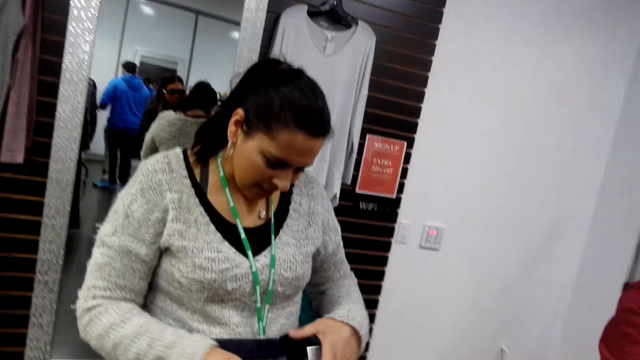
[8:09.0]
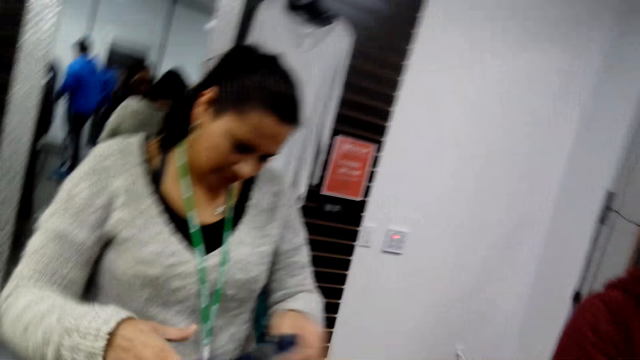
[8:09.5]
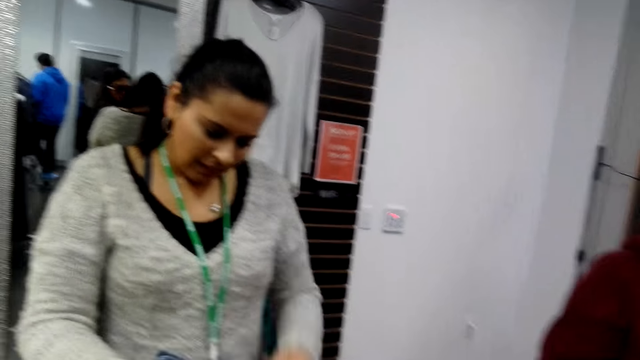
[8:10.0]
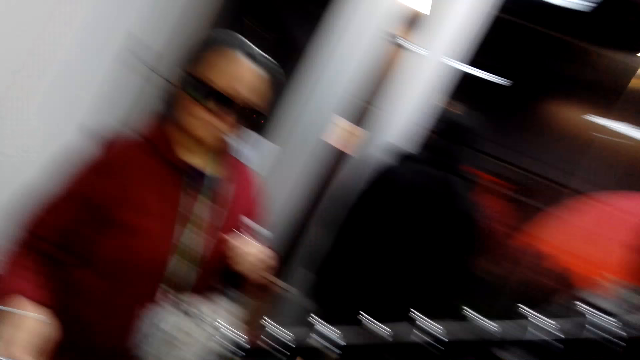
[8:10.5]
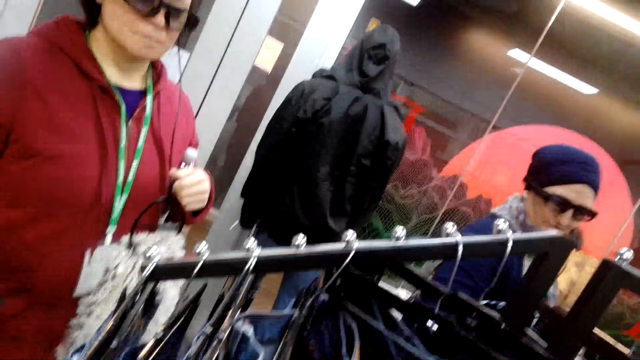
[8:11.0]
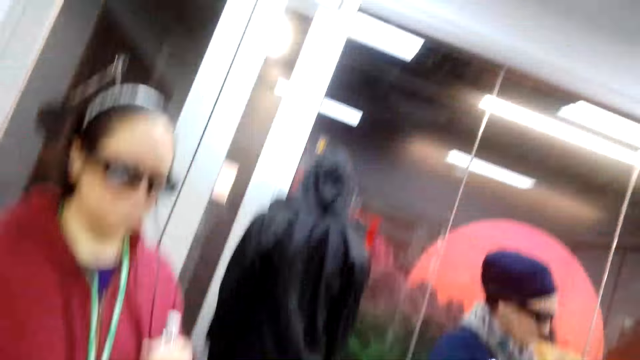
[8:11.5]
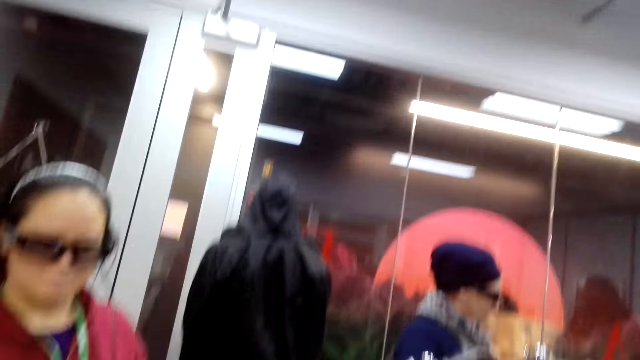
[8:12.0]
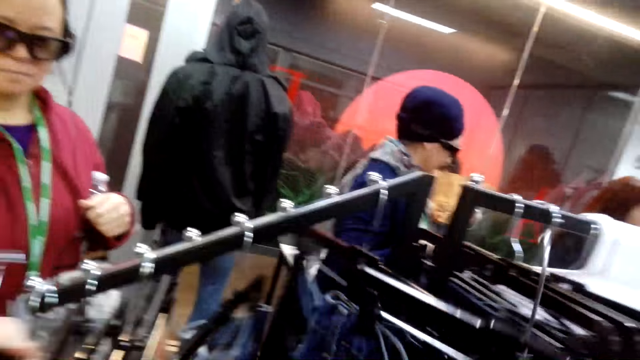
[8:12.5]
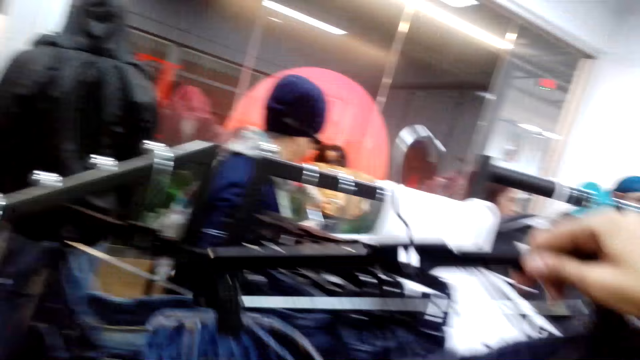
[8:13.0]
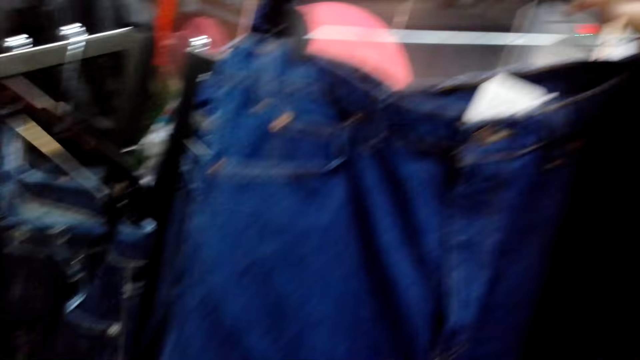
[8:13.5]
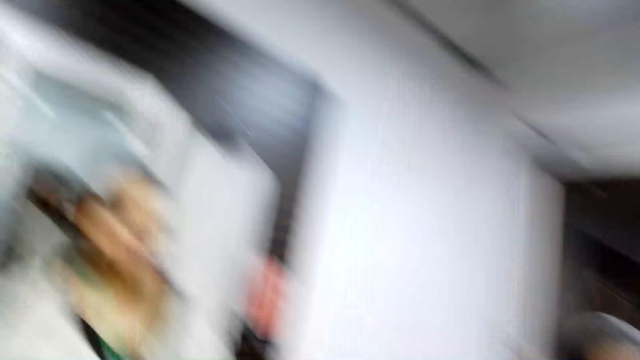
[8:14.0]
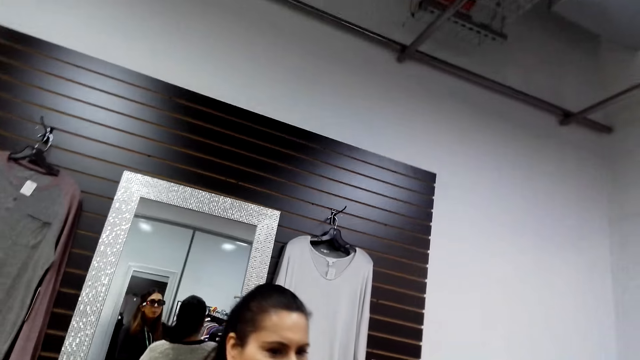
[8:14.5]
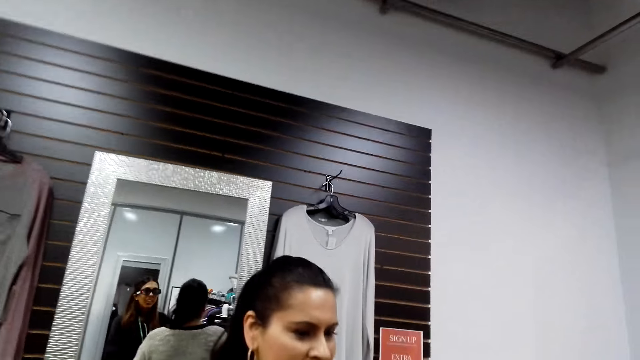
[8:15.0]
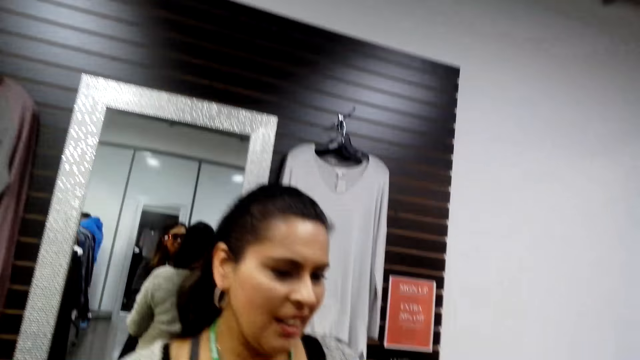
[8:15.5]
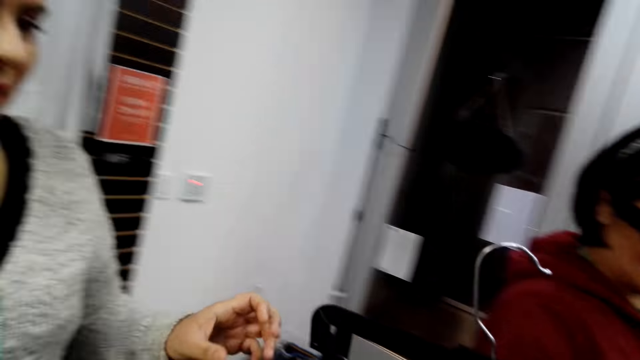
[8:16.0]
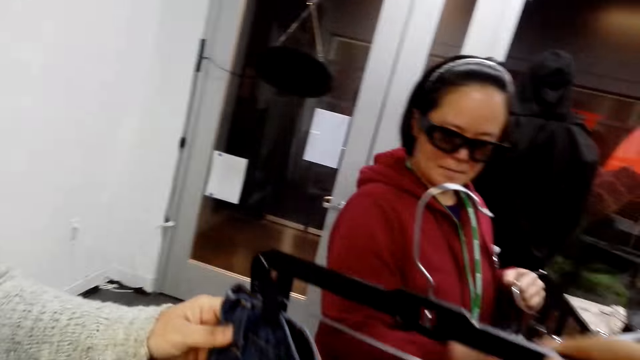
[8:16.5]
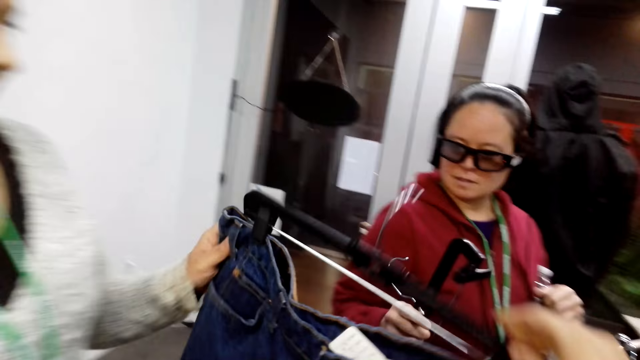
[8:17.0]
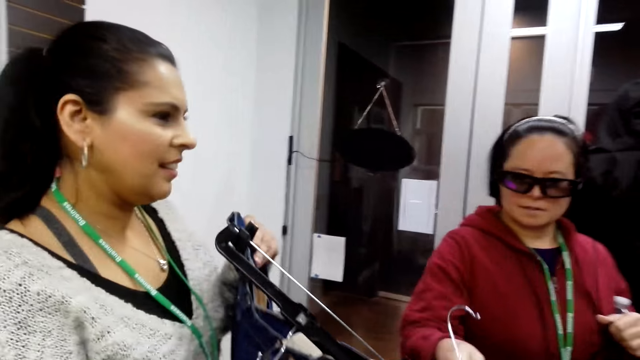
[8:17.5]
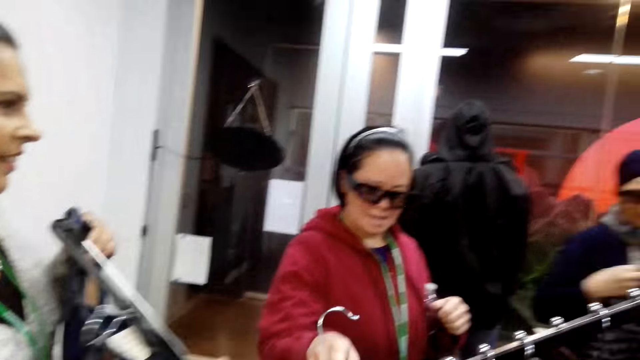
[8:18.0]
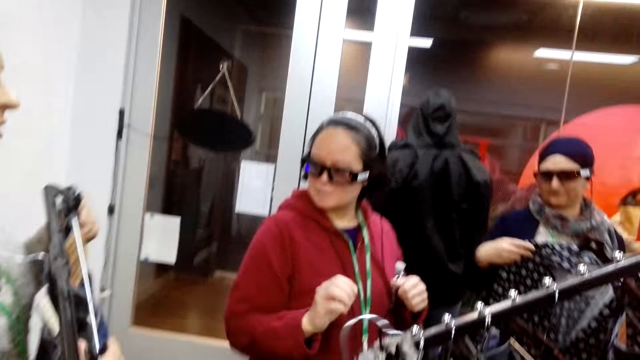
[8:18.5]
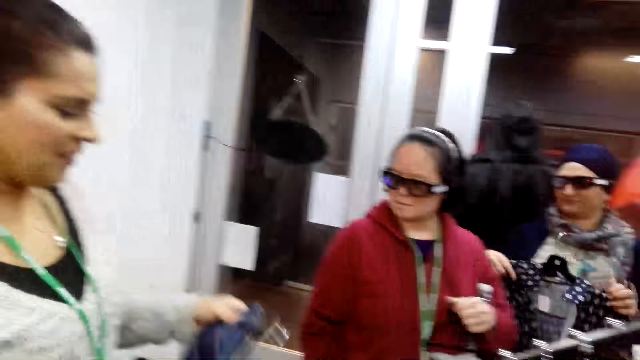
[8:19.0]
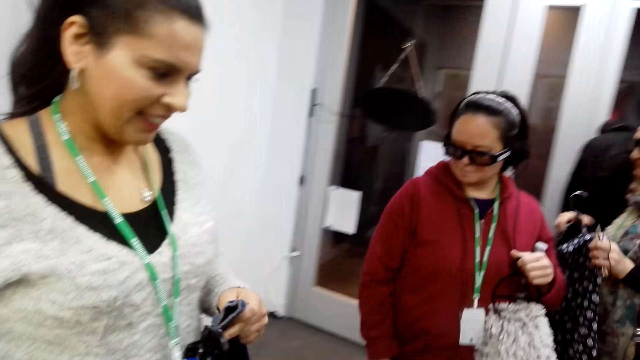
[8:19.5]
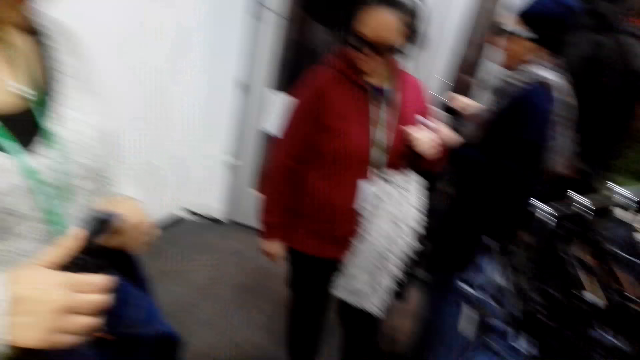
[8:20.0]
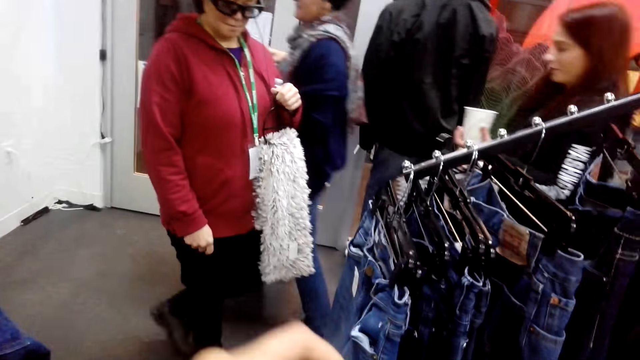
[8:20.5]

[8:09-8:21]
The camera wearer looks at a lady. They interact with the lady. They remove the jeans trouser from the cloth rack. They look at the jeans trousers. They hold a pant. They look at the lady. They talk to the lady. The lady takes the pants. The camera wearer gives the lady the jeans trouser. They collect pants from another person.

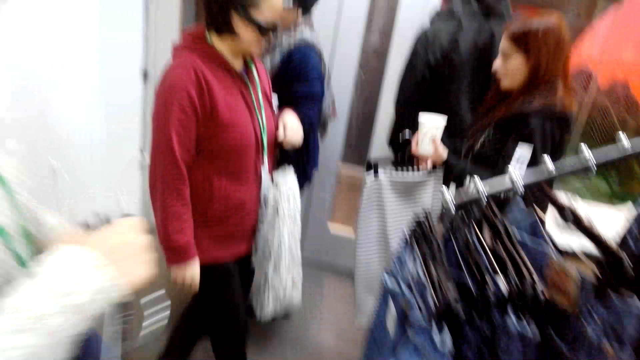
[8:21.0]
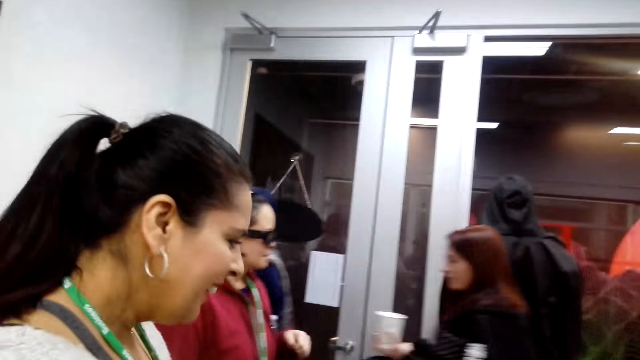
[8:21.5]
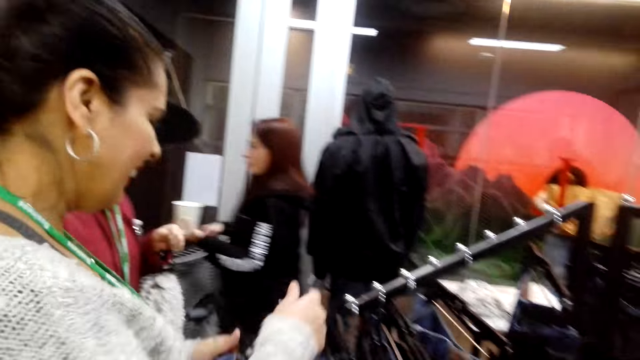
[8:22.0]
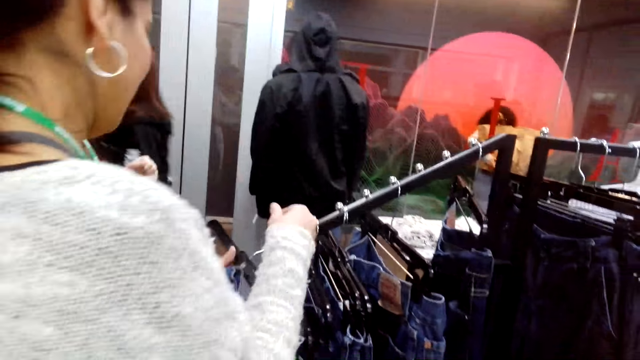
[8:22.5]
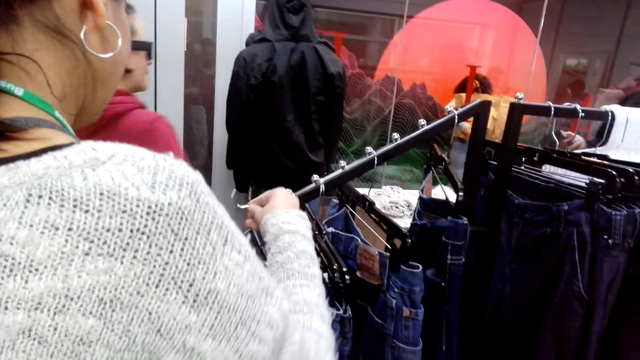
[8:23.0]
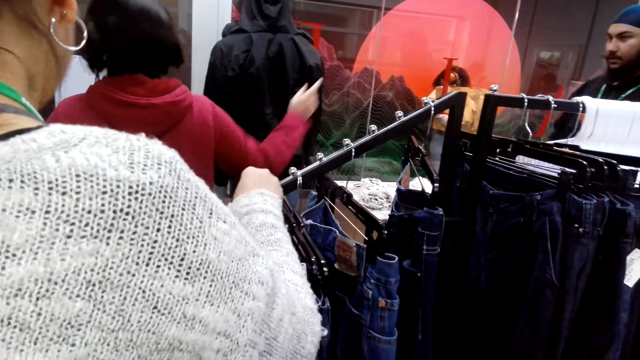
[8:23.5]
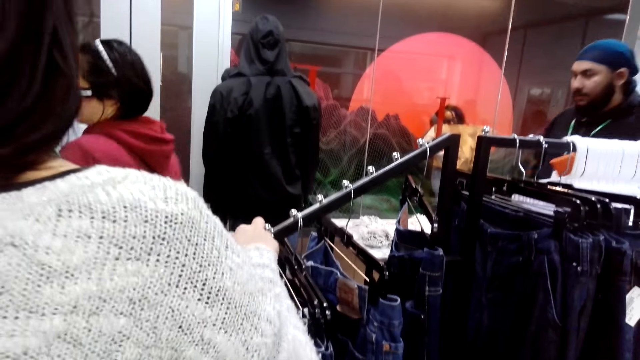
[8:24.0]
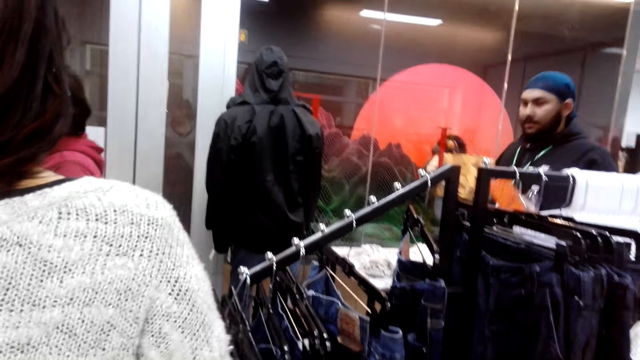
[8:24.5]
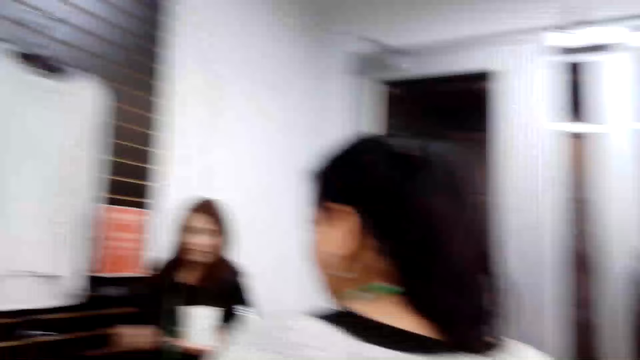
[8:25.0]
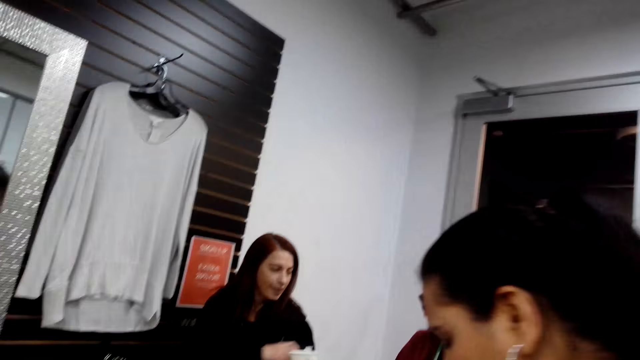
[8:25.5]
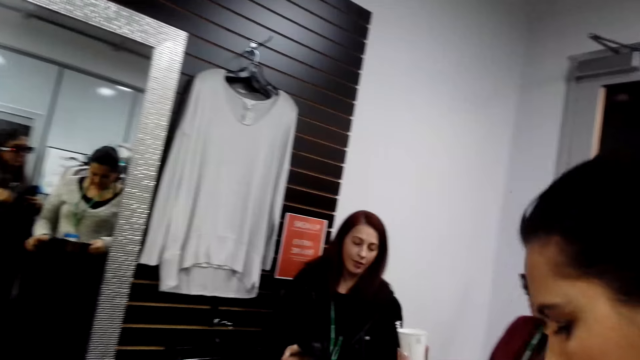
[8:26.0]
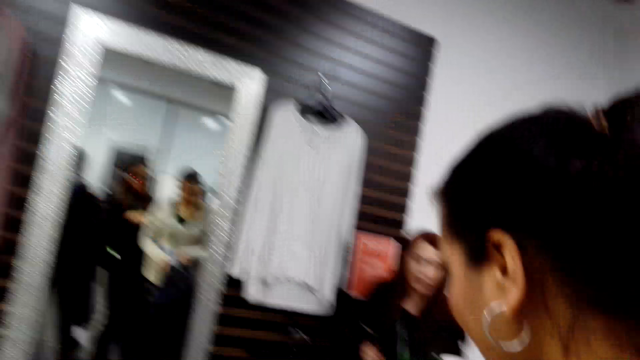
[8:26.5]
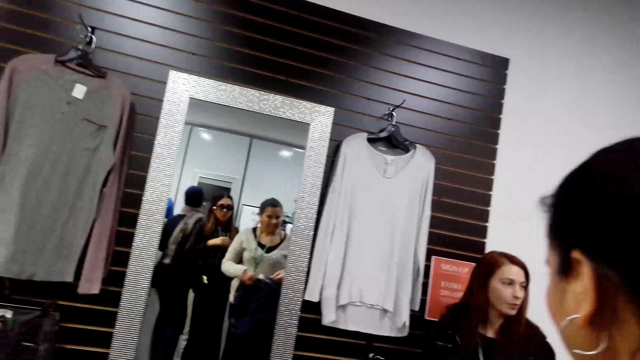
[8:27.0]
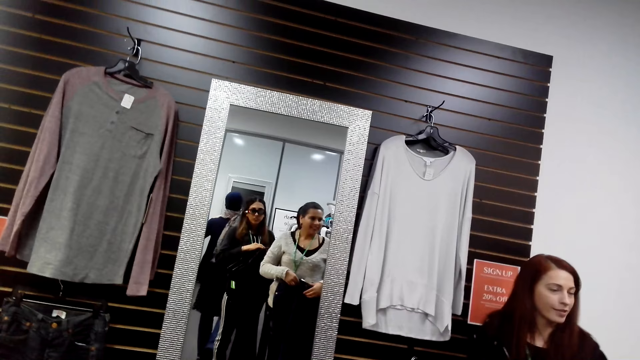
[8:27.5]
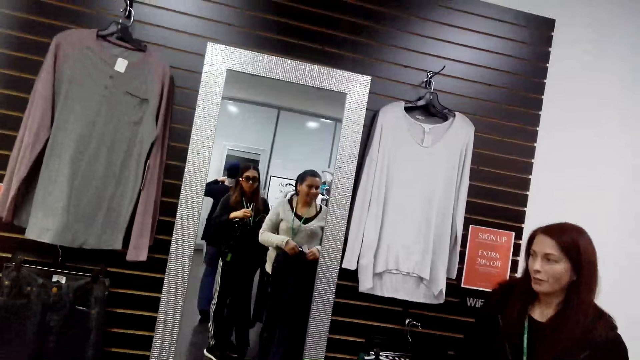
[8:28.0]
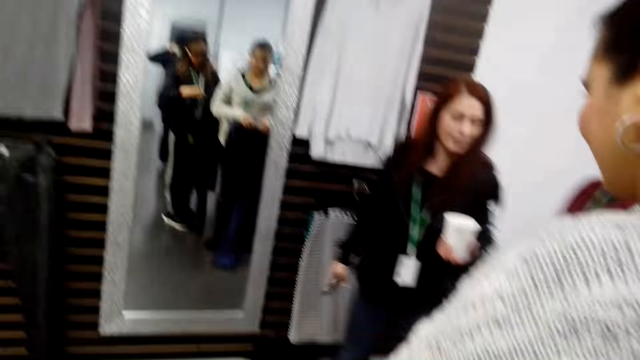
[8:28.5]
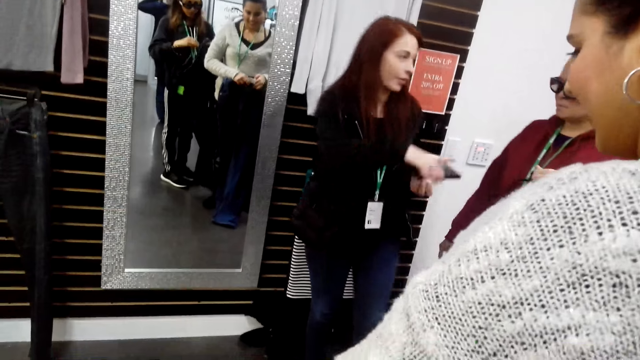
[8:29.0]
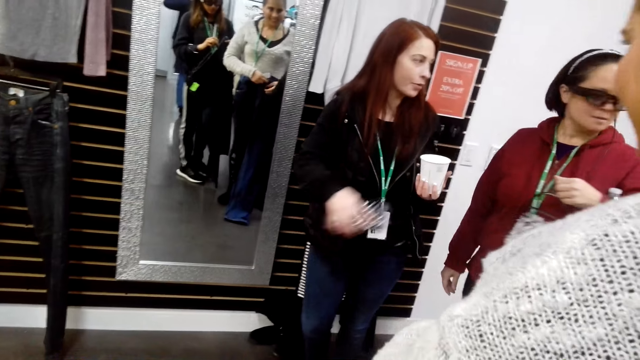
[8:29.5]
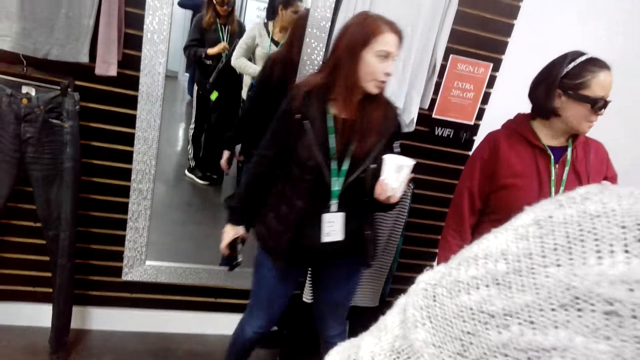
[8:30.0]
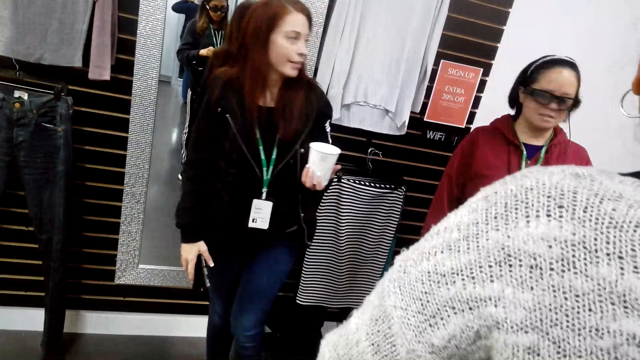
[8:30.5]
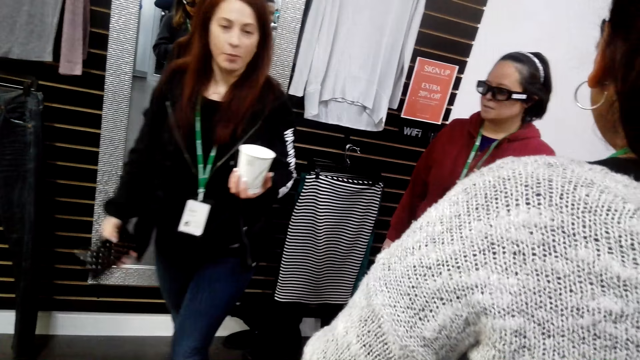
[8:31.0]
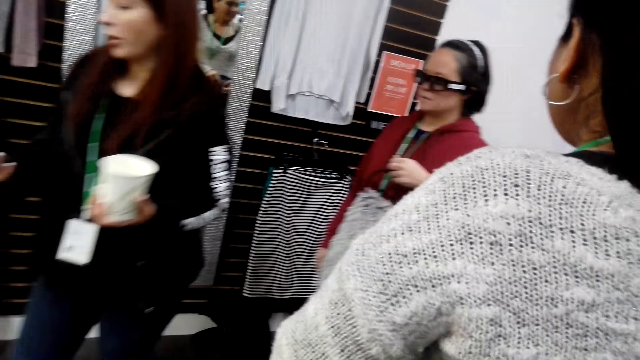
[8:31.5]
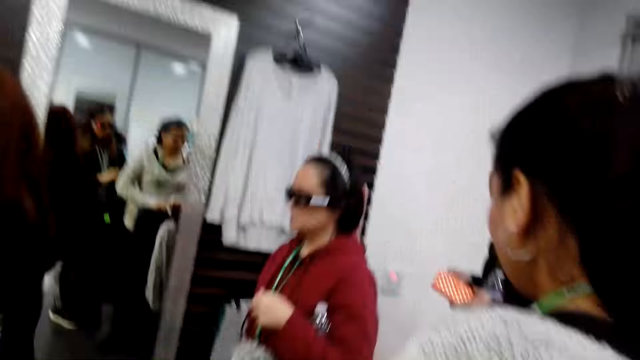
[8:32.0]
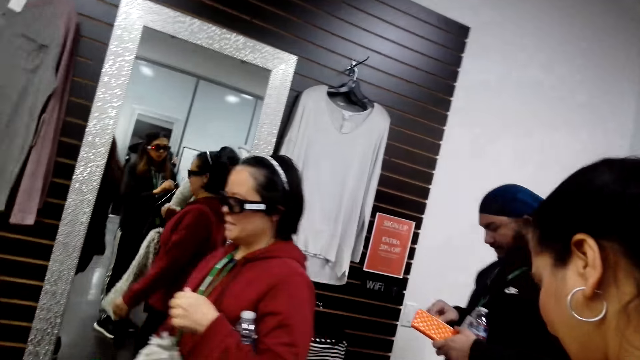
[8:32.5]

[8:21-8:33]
A person moves around. A lady puts the trouser back on the cloth rack and turns around. The camera wearer looks around. The person talks.
